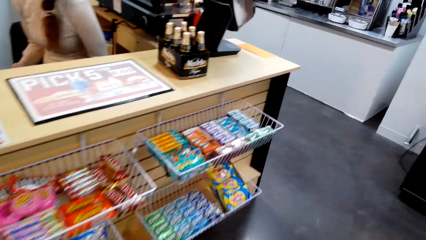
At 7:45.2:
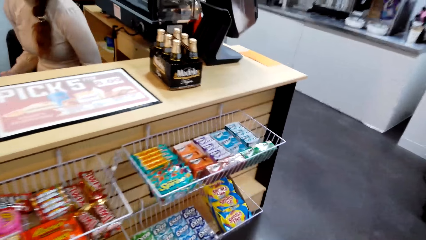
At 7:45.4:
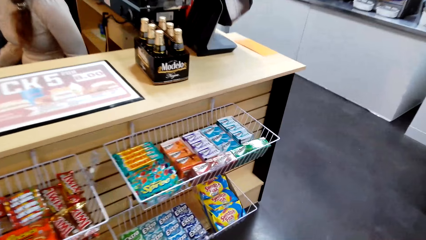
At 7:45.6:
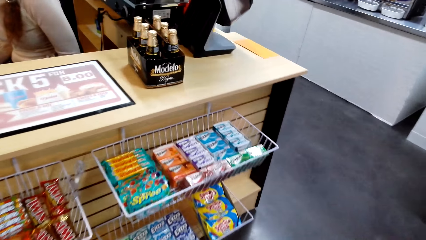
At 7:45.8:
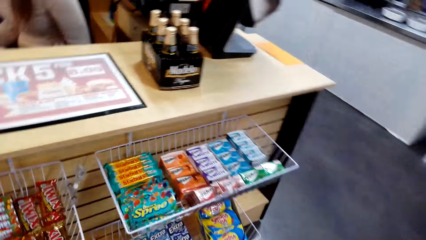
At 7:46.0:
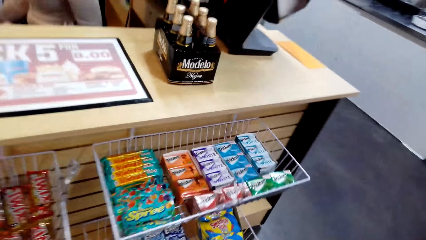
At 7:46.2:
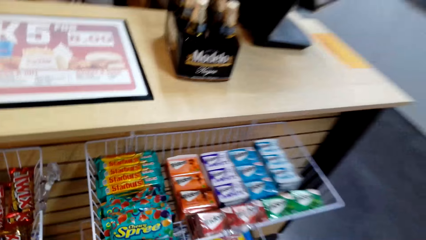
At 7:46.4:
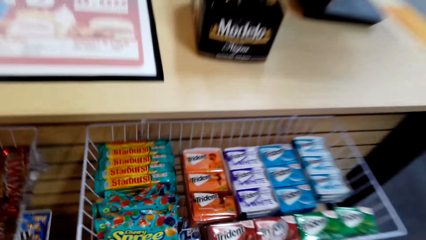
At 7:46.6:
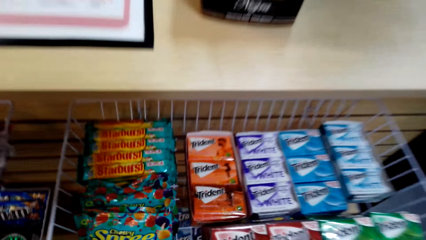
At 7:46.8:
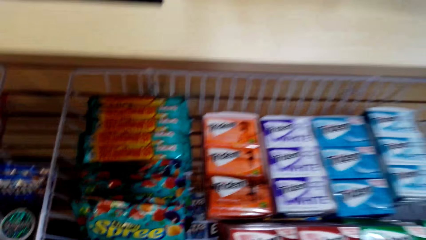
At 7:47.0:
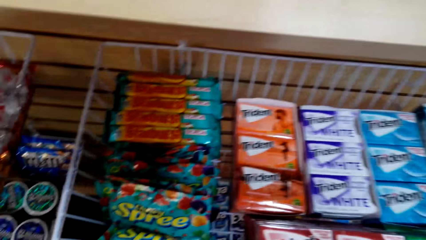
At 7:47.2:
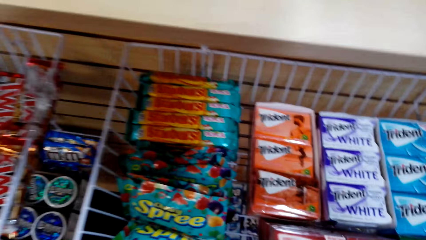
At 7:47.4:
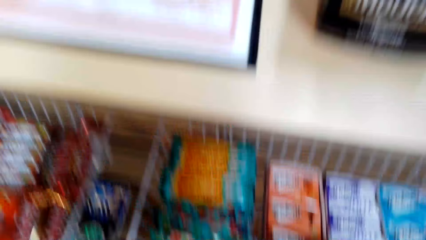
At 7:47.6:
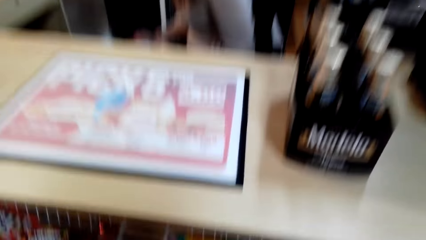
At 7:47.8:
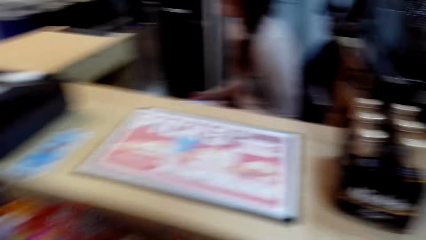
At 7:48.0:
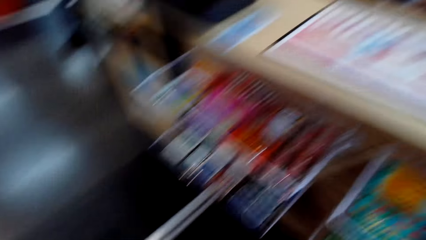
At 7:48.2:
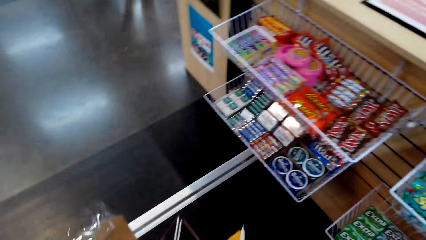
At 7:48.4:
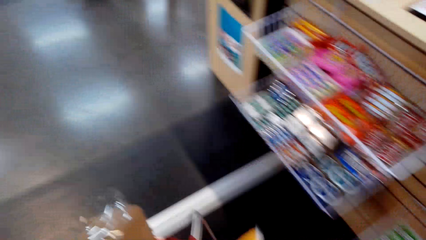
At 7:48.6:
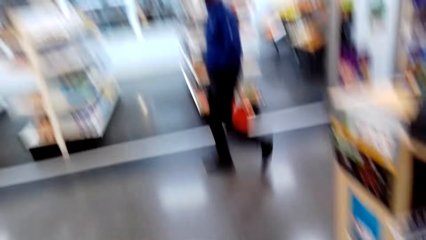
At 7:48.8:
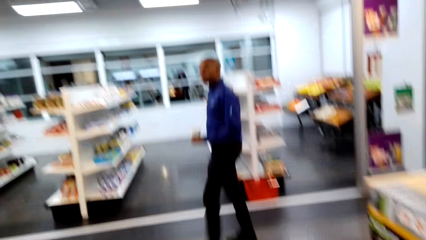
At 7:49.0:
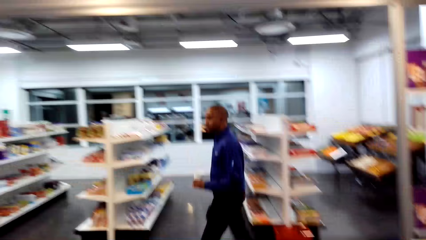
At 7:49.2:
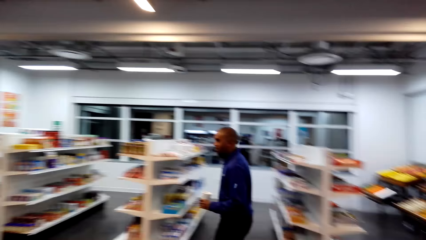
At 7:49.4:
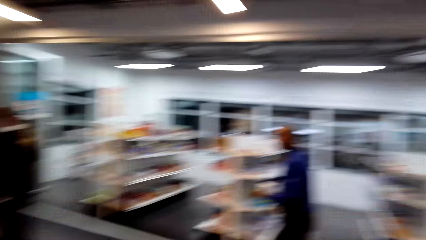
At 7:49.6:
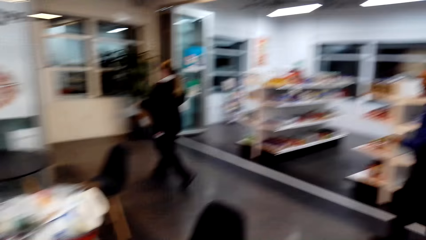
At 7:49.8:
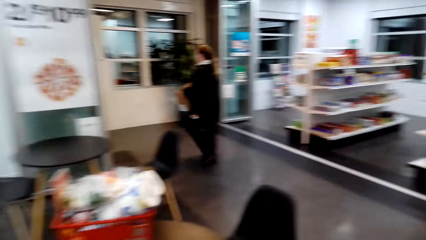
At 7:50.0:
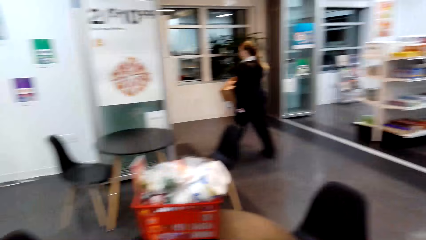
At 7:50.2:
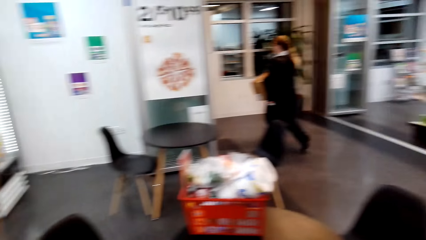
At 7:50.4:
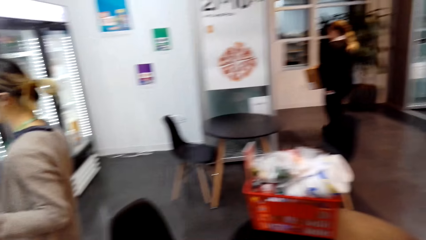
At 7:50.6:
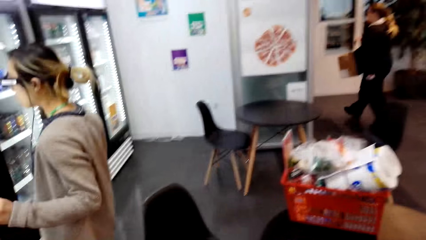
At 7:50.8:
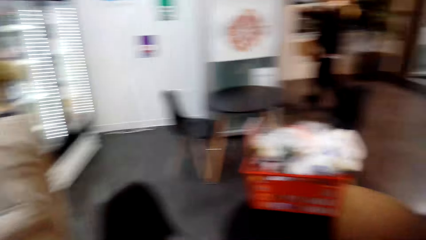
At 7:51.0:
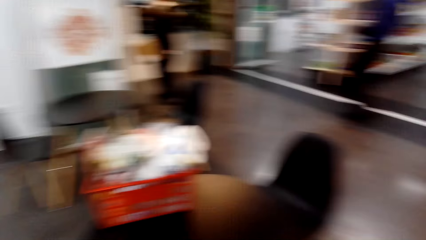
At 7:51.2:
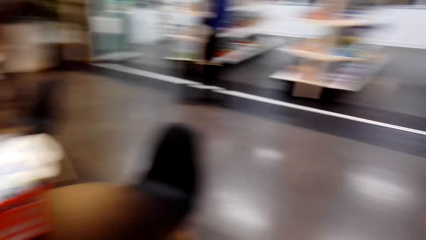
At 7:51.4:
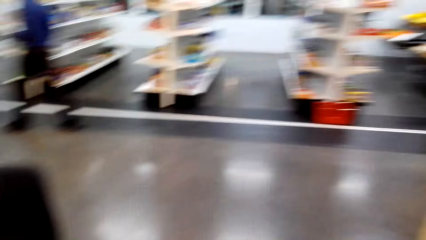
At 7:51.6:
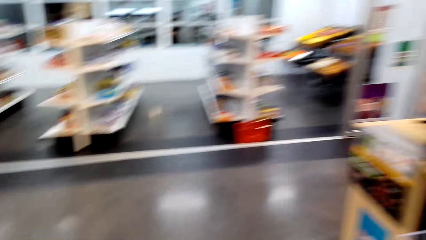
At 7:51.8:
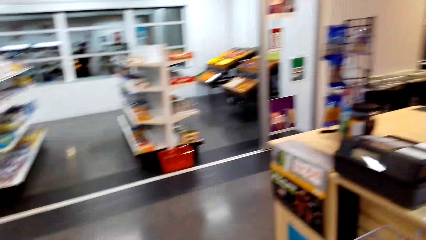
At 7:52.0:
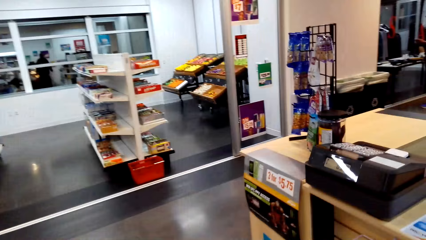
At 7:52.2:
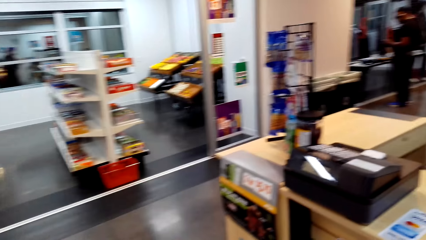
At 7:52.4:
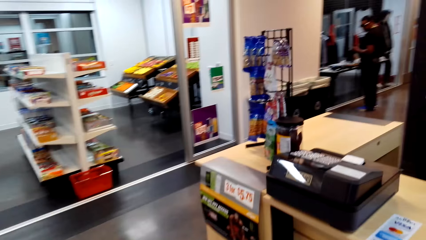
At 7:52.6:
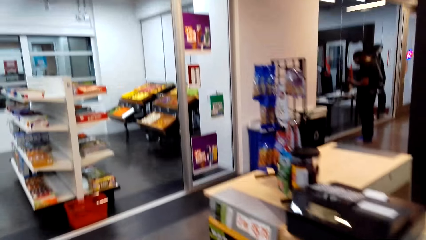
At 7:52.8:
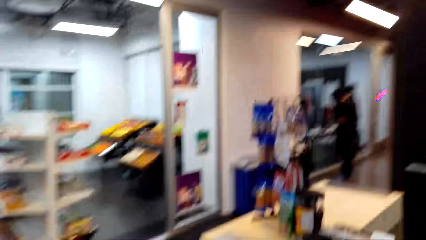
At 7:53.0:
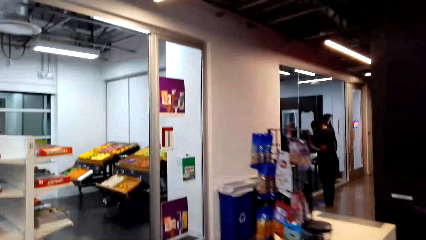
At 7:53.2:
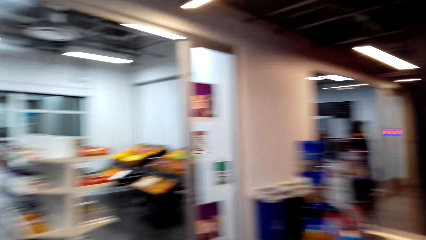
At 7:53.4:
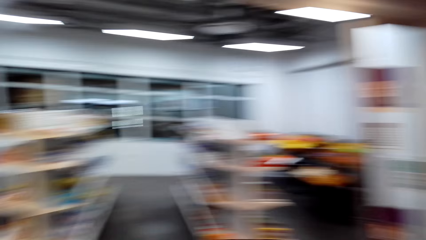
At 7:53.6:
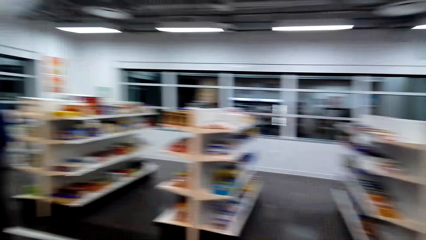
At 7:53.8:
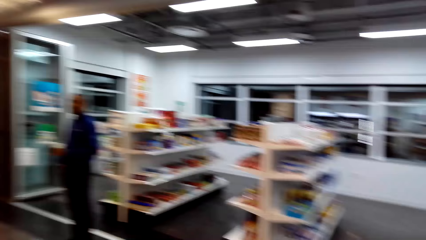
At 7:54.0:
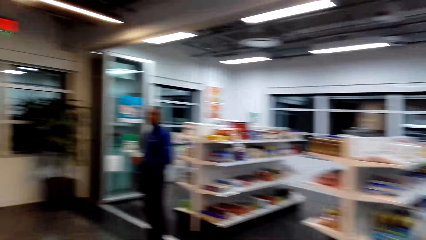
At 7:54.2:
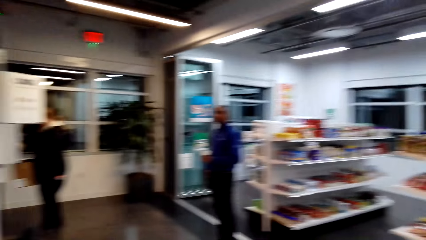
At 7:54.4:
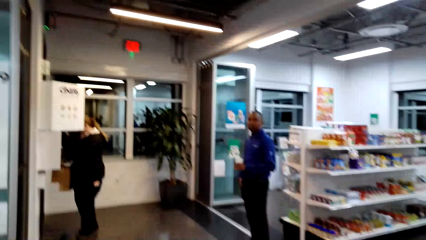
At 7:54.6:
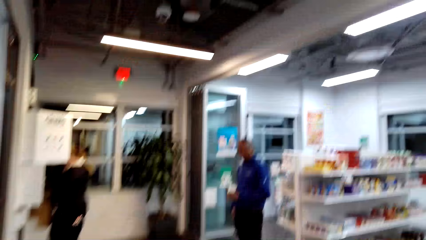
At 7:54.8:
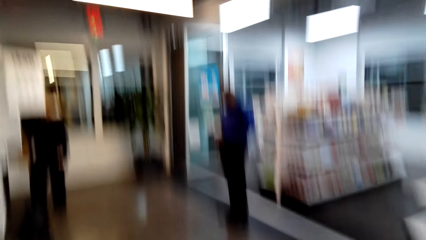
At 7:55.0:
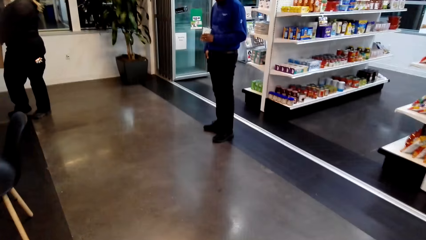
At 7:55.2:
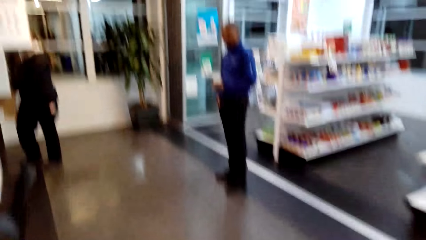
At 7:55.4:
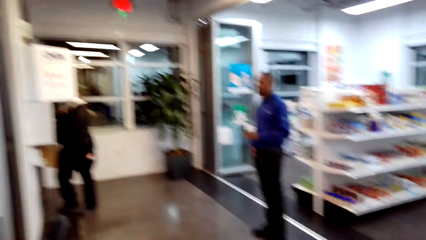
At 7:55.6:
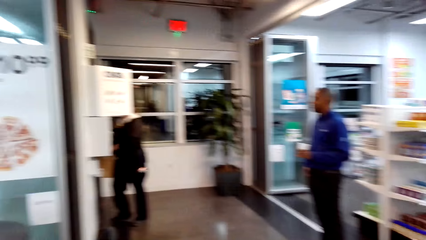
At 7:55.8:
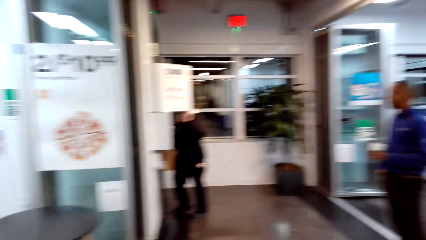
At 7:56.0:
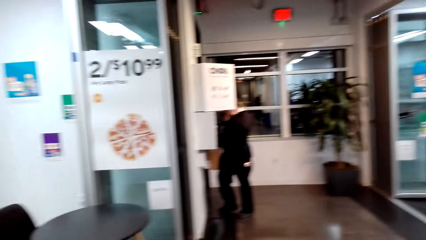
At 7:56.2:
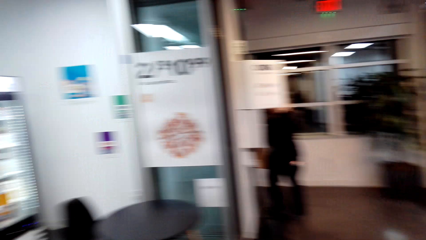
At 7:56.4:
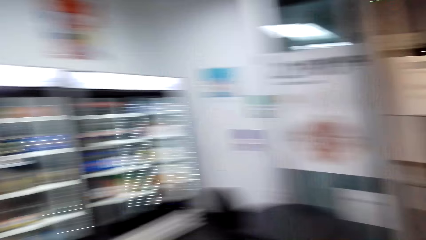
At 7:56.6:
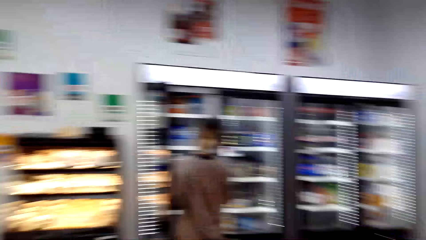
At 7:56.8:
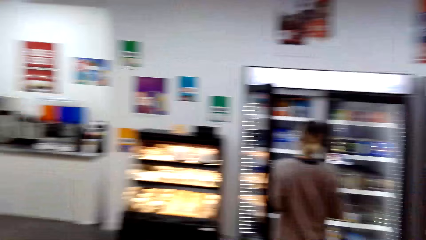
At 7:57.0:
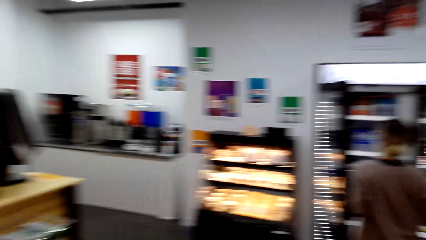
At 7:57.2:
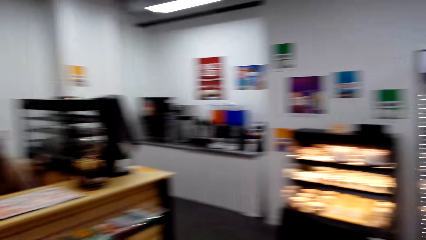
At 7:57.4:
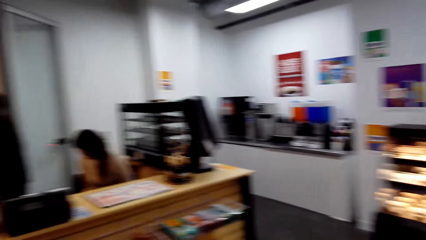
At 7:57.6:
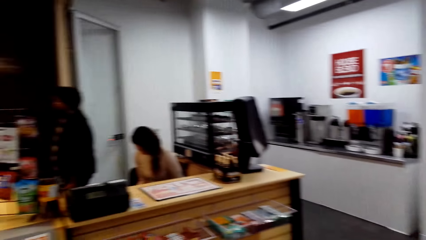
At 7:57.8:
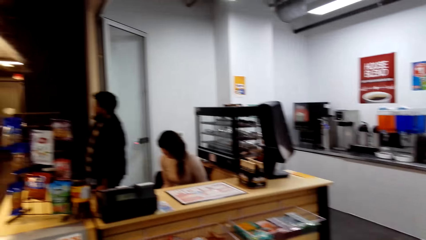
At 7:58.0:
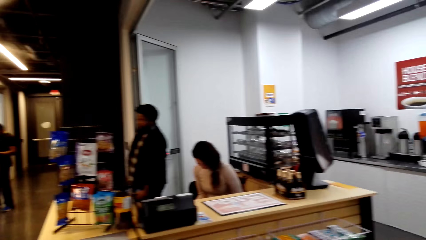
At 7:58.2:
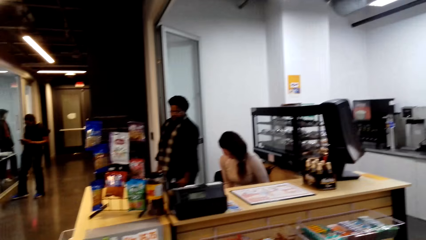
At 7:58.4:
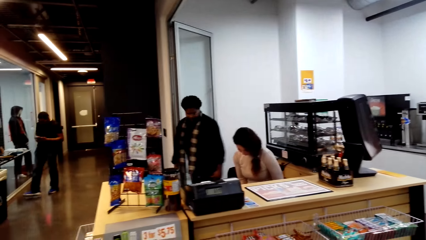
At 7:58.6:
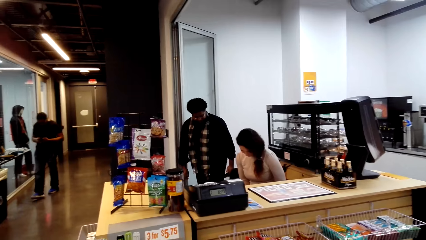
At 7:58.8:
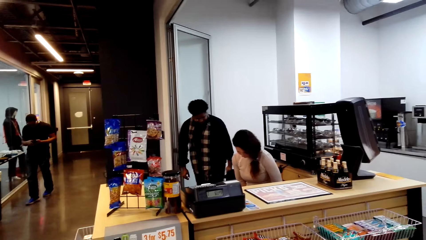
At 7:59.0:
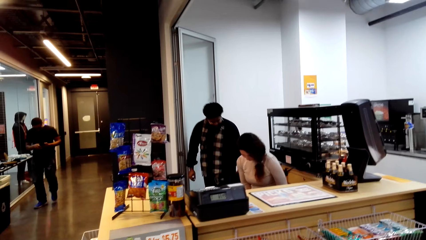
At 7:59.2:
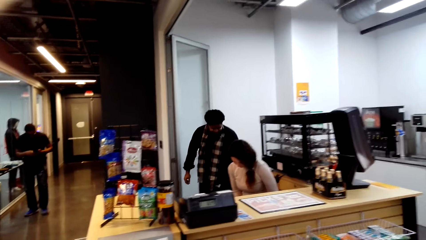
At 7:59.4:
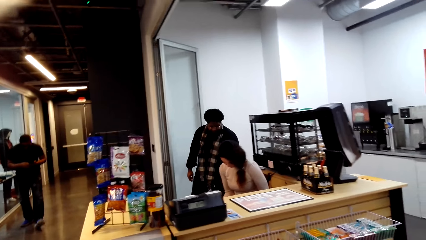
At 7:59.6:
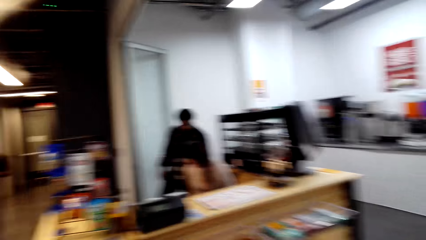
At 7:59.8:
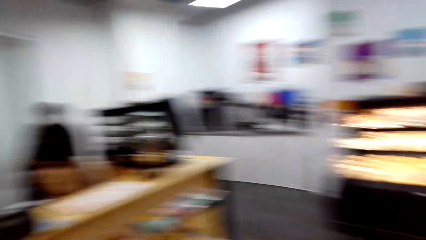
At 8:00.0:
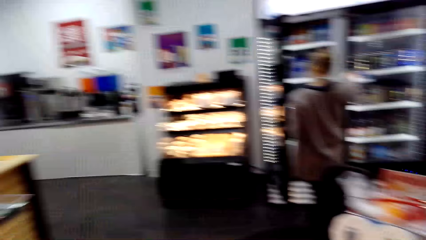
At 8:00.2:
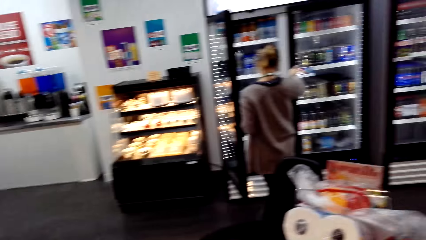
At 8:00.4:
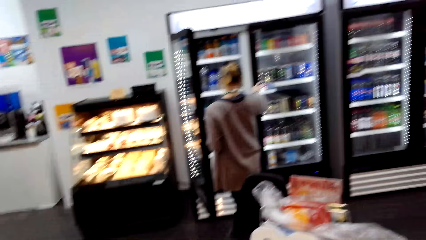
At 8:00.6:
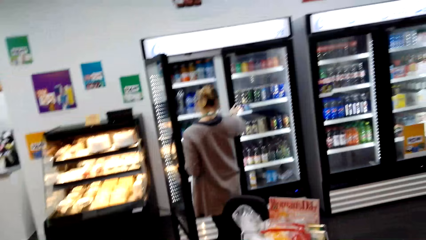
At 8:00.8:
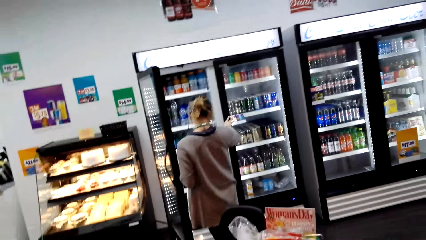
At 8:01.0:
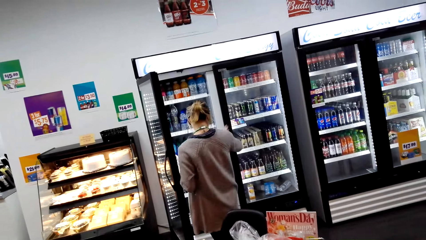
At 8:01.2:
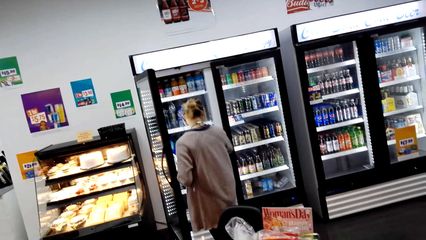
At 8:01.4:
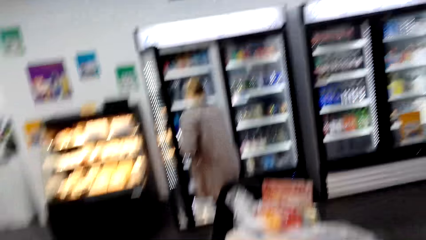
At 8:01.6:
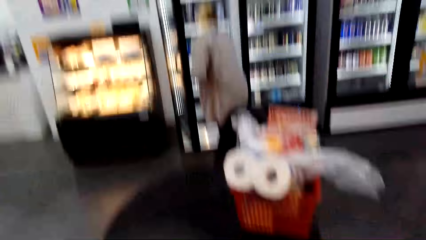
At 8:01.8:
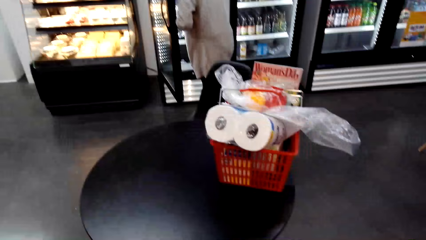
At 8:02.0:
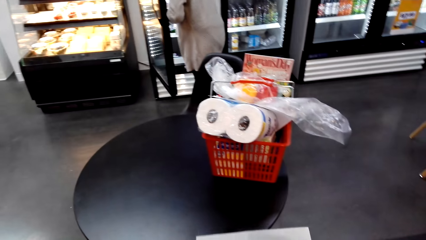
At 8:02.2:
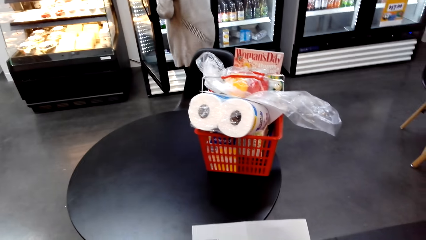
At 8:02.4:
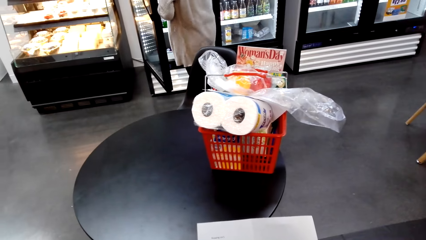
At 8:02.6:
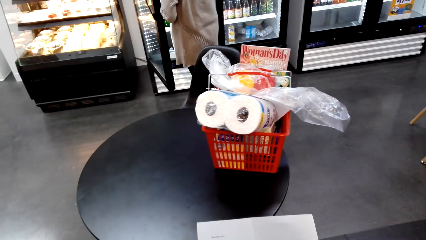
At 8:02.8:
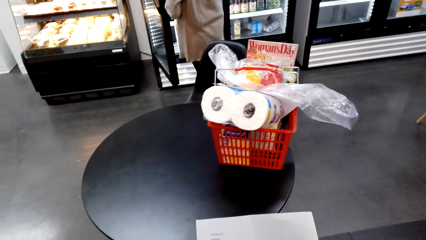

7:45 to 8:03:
A person walks in the supermarket. Another person walks in the supermarket. The camera wearer looks around the supermarket. Another person walks in the supermarket. Another person walks in the supermarket. Another person selects the drinks from the fridge.
